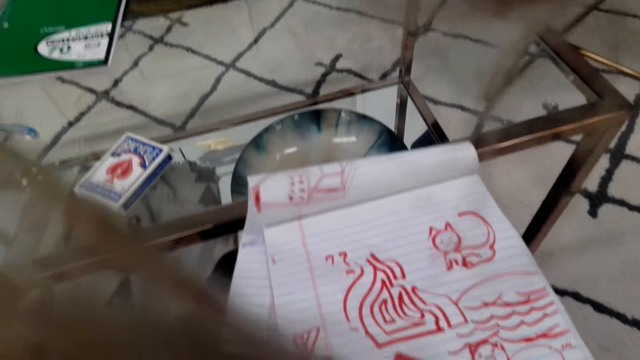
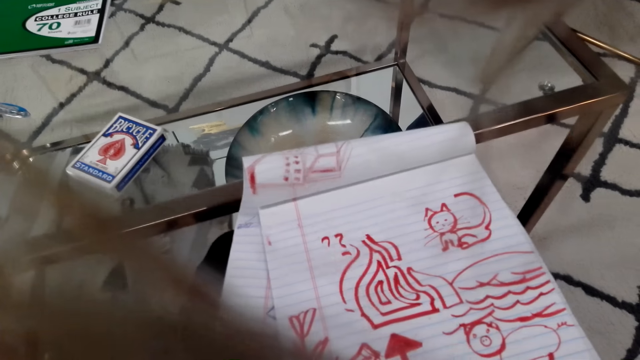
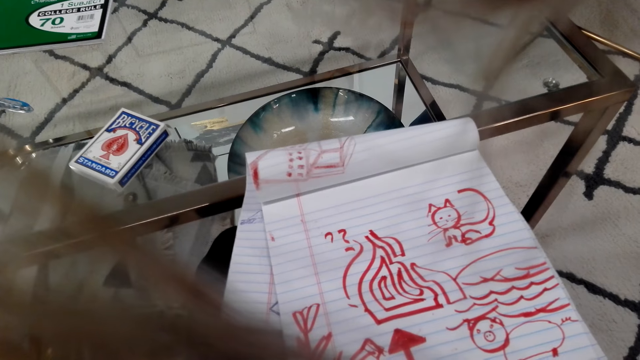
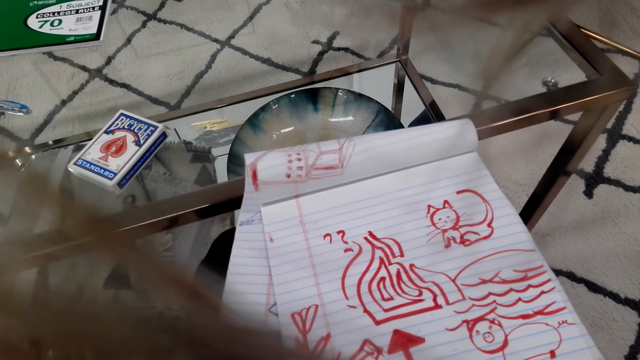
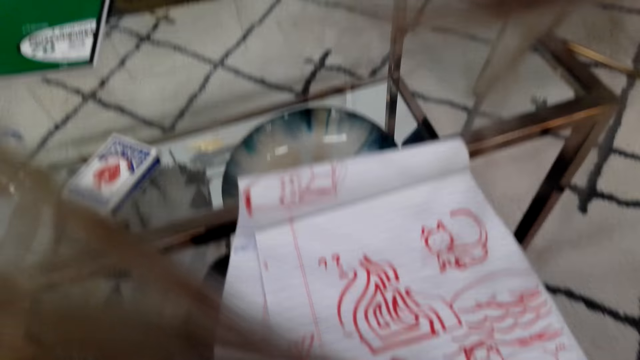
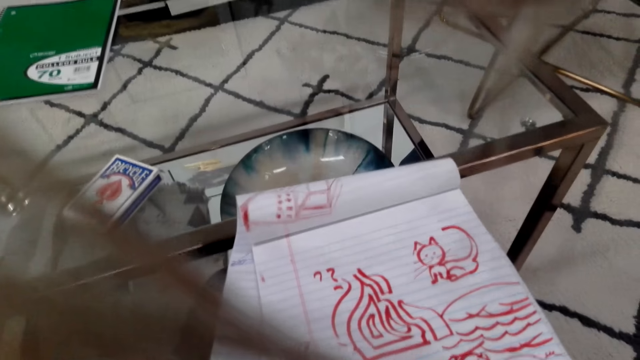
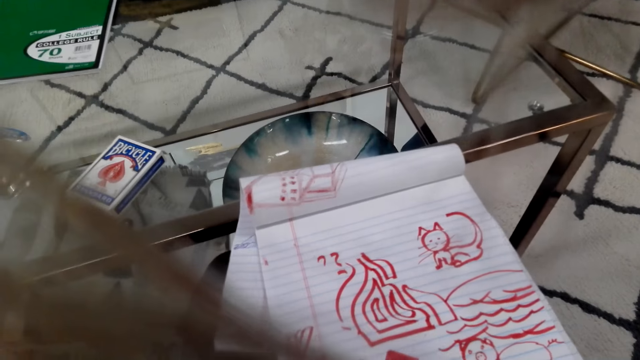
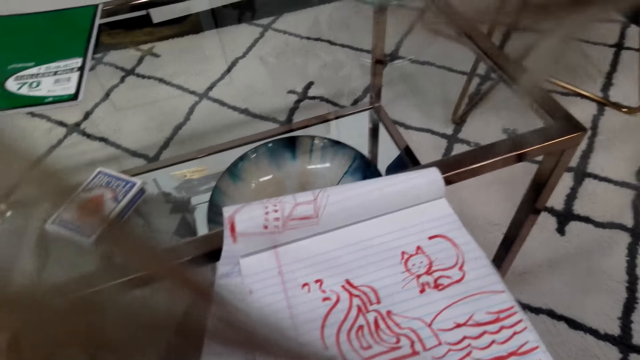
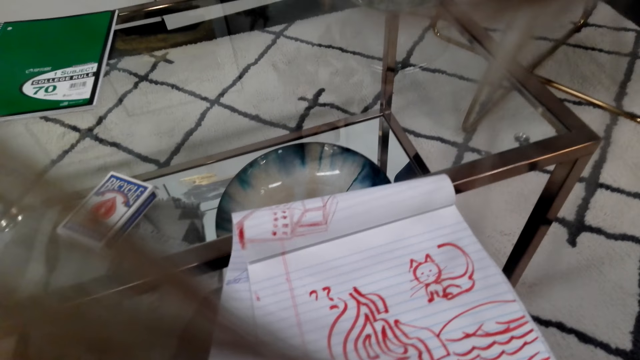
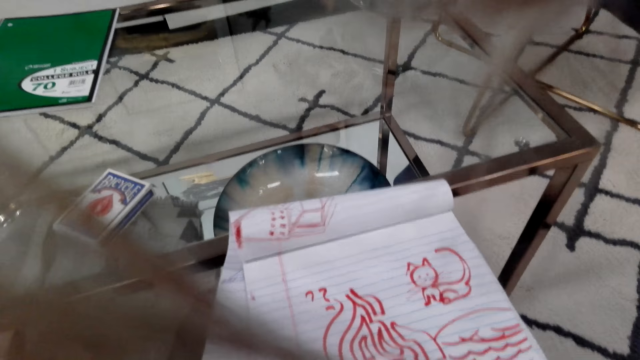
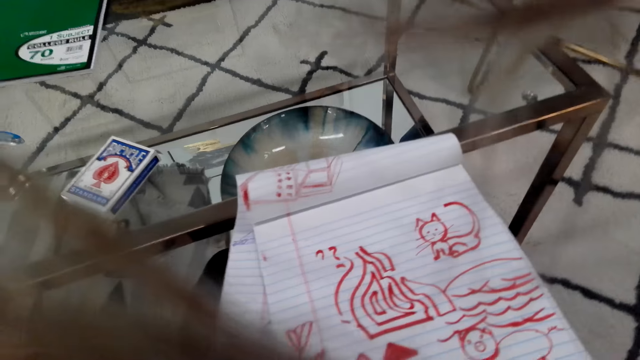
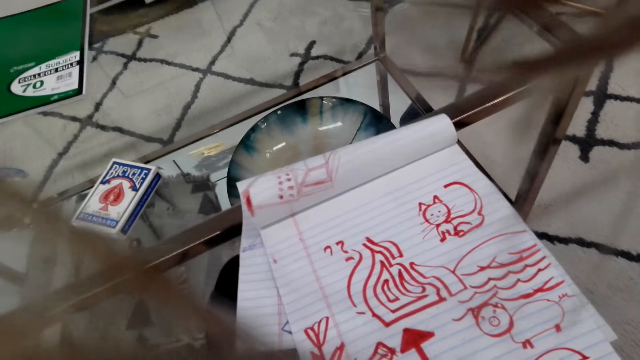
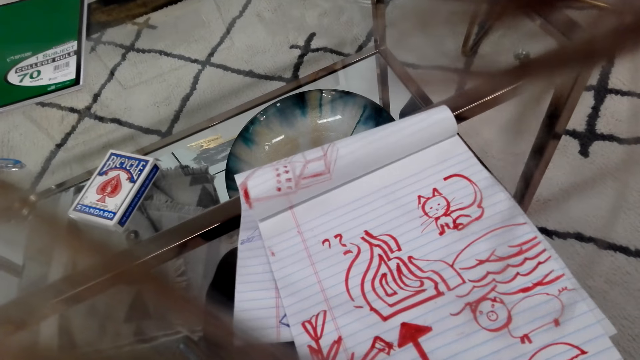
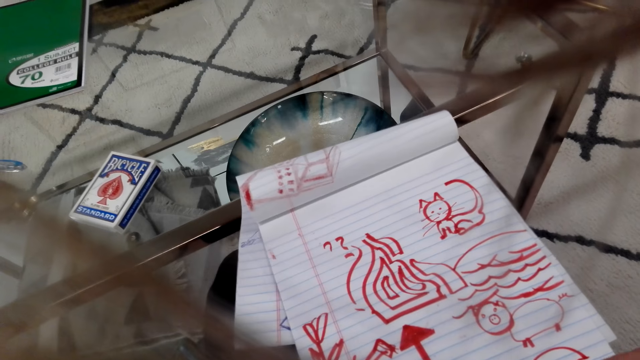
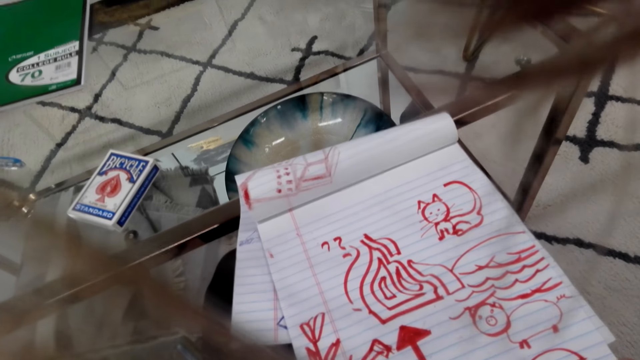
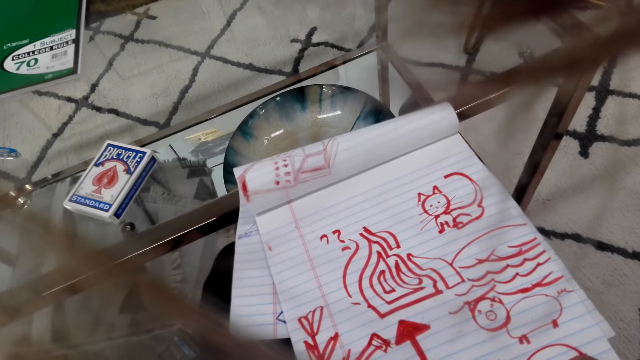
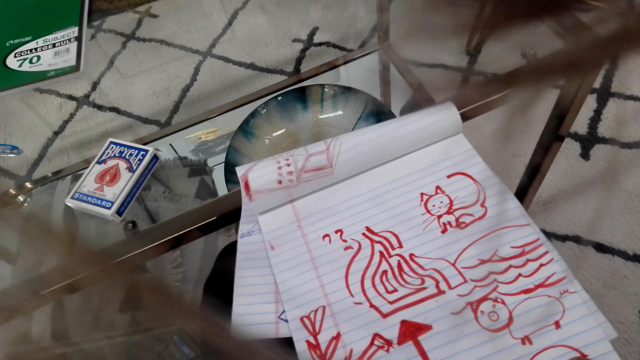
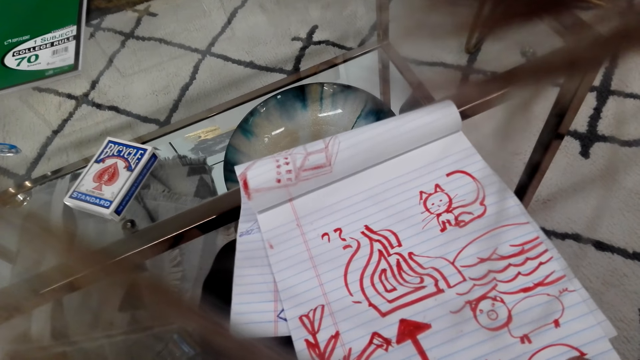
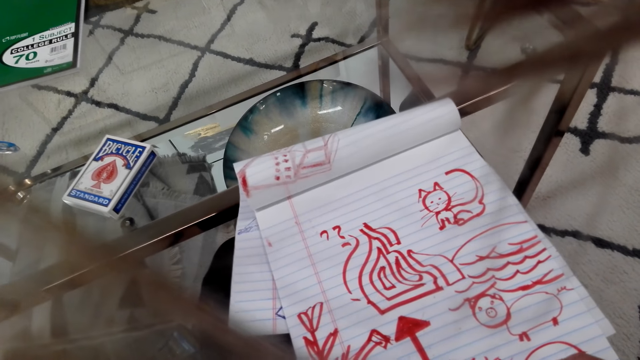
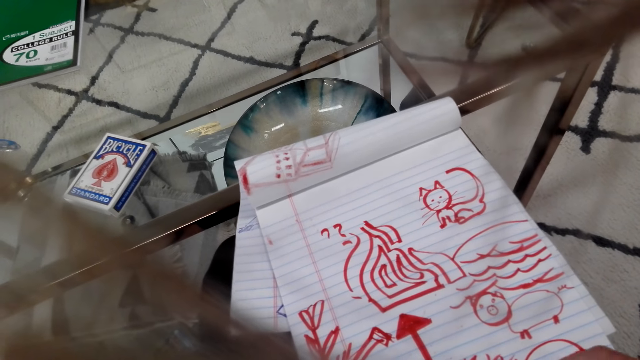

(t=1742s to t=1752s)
The camera wearer talks on the phone. They draw on the book.

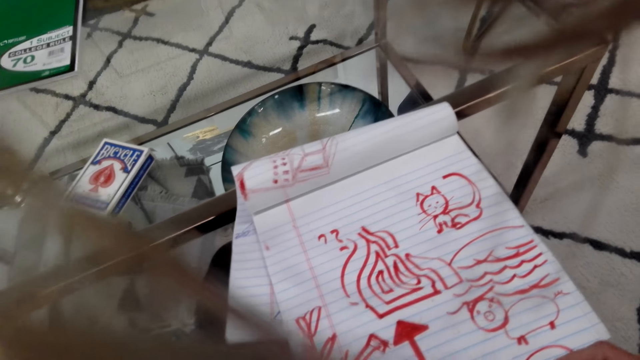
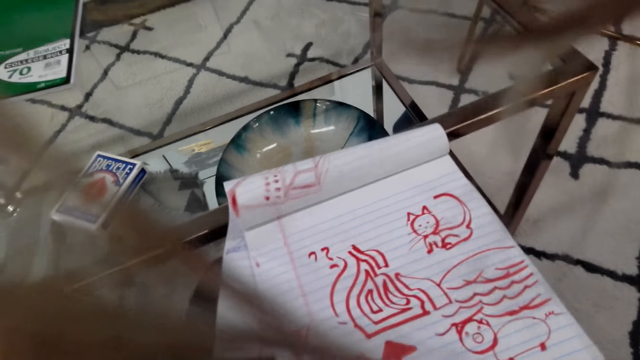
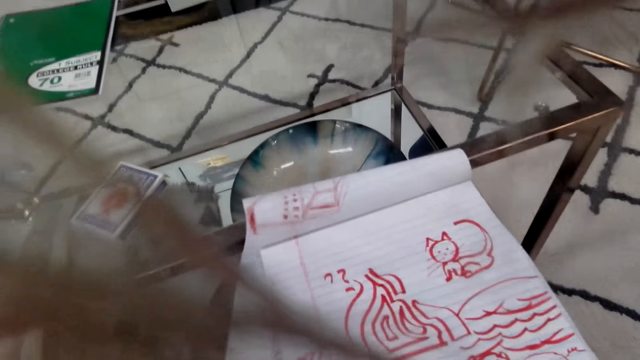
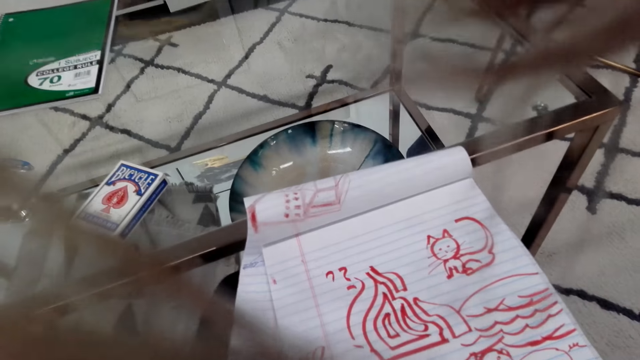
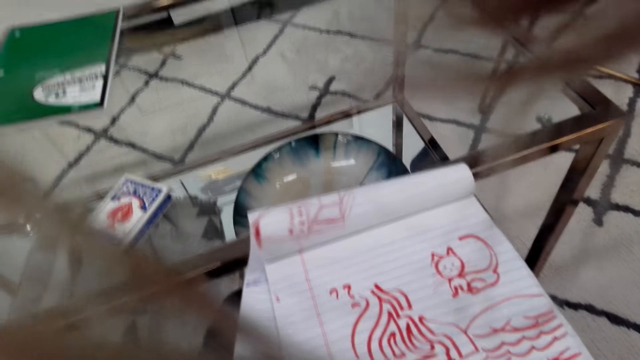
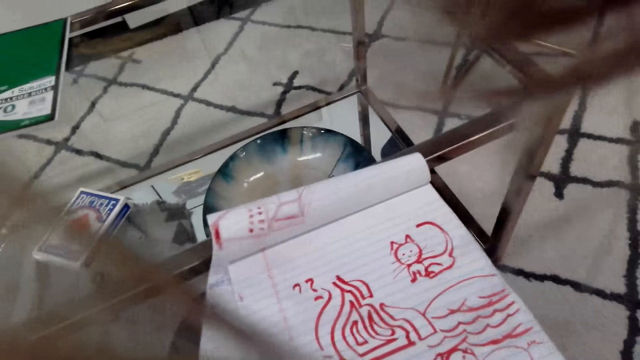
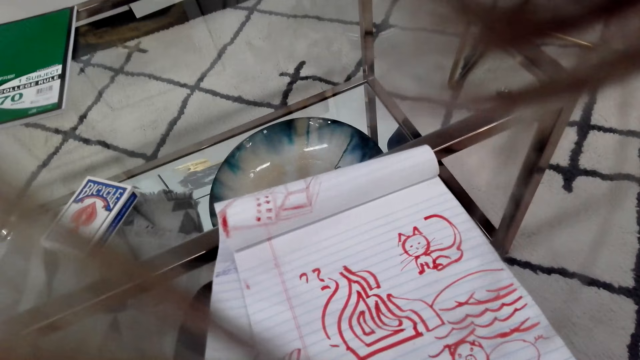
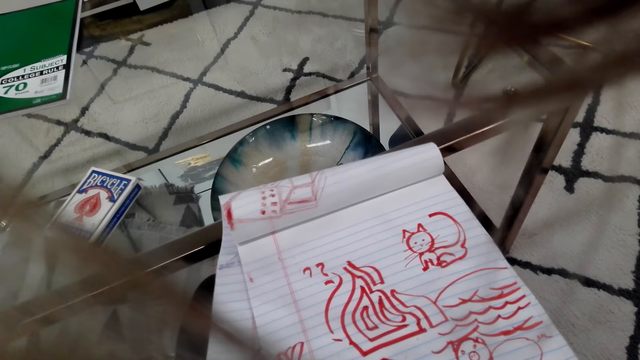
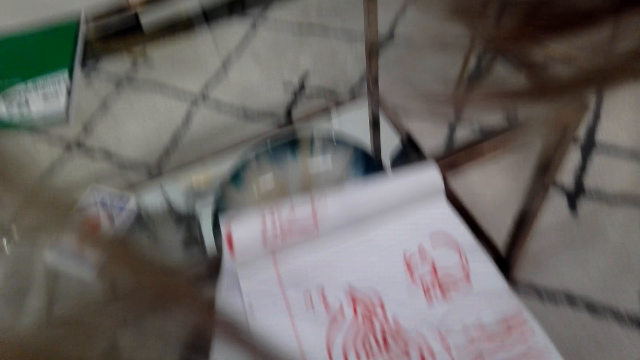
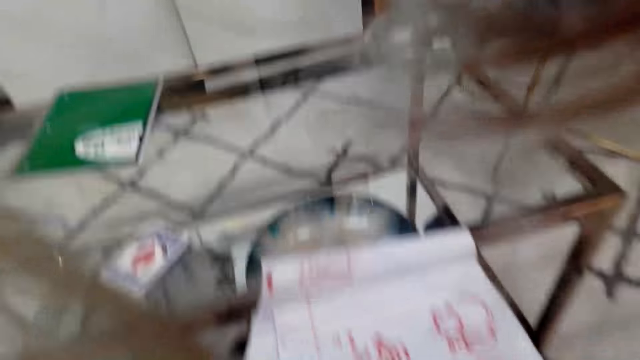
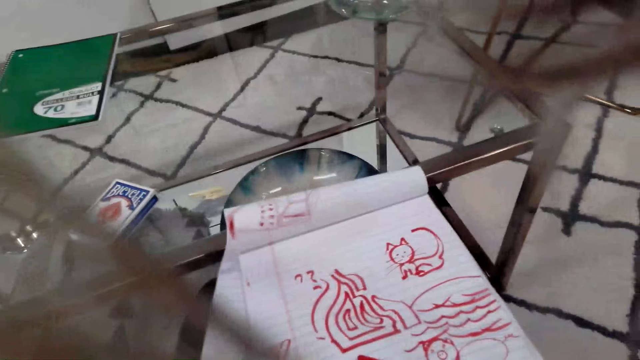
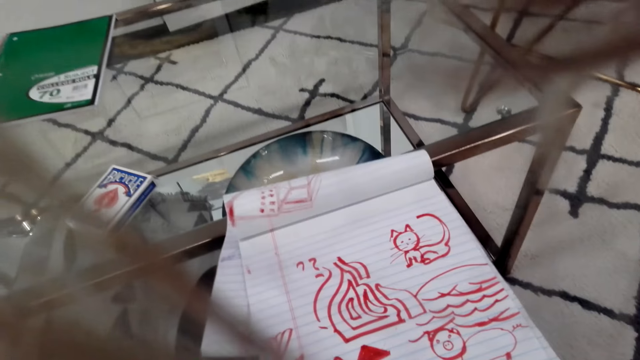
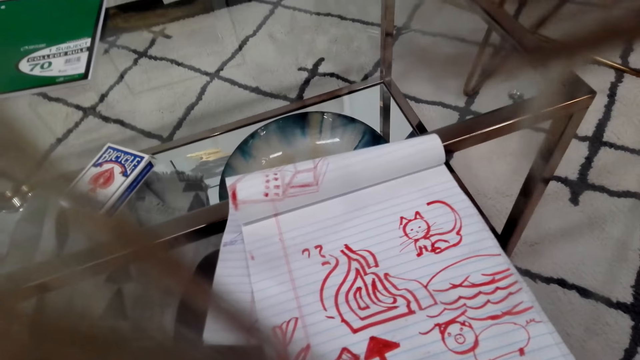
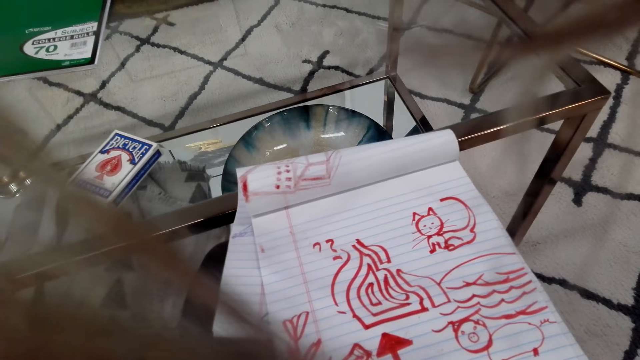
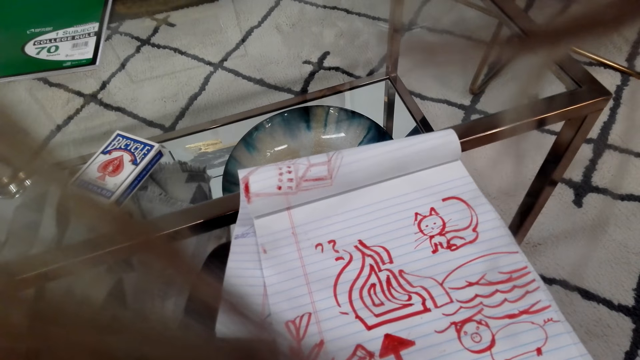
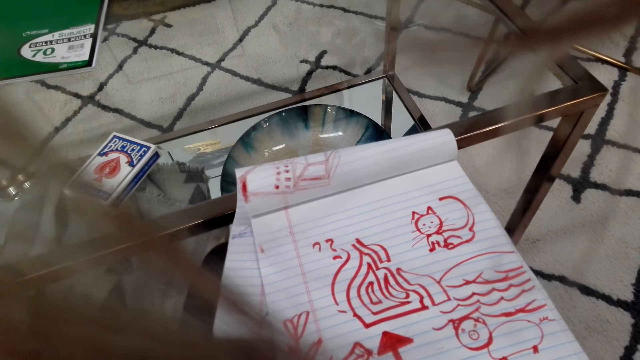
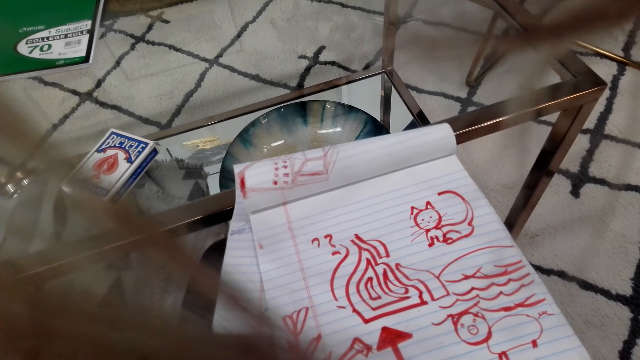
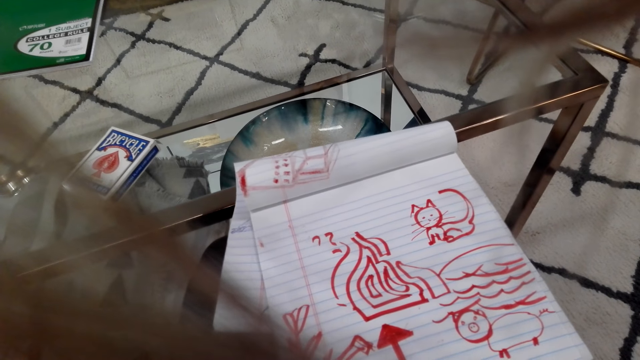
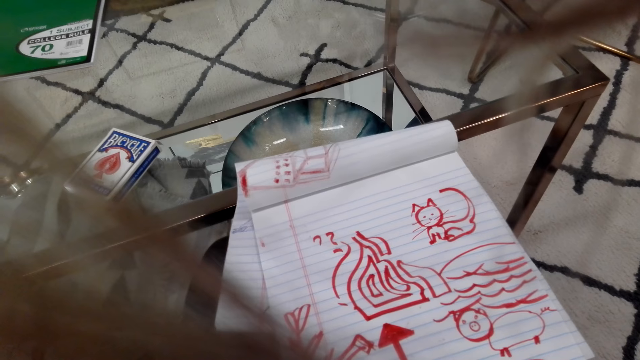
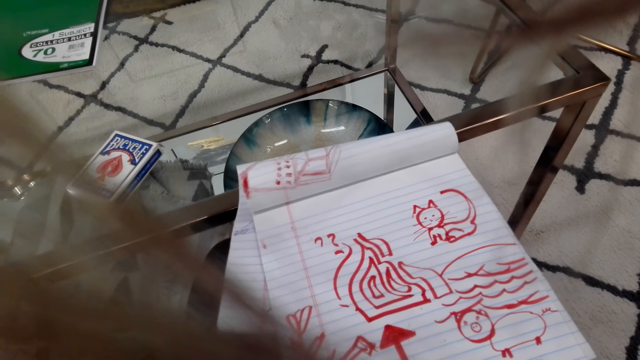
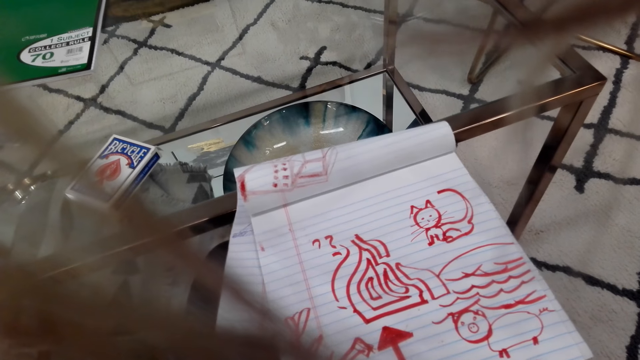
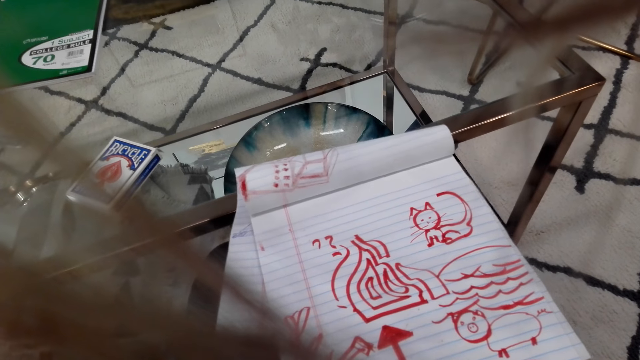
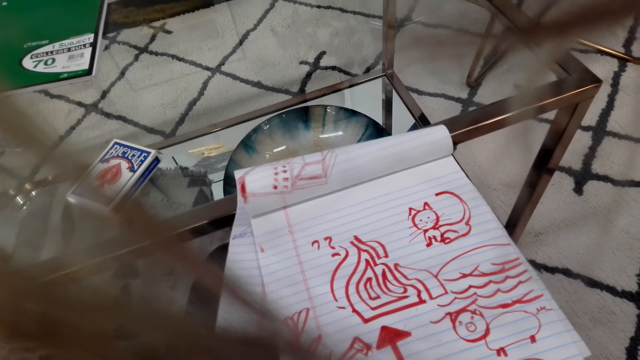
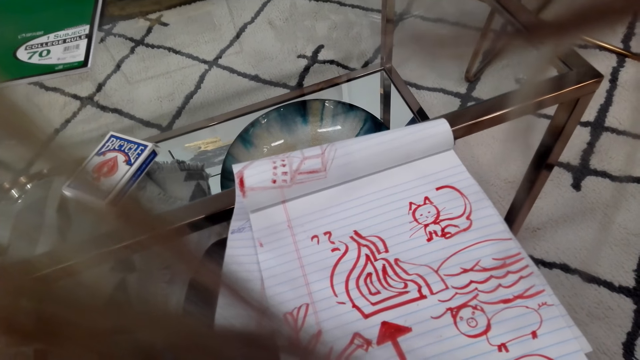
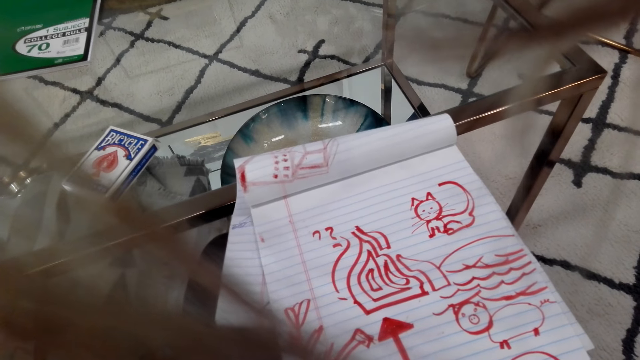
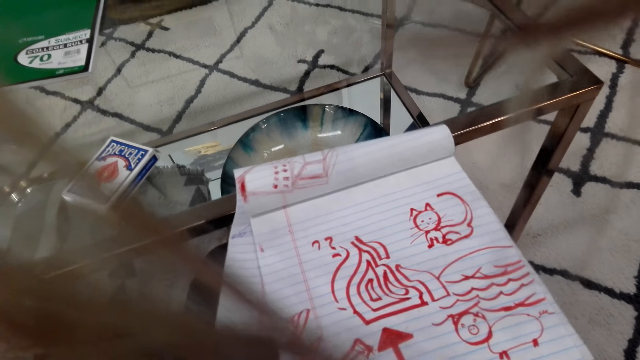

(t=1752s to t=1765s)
The camera wearer talks on the phone. They draw on the book. They converse.
